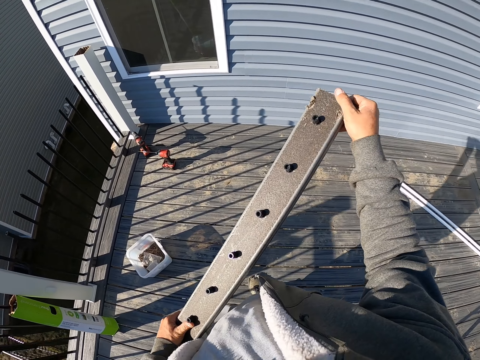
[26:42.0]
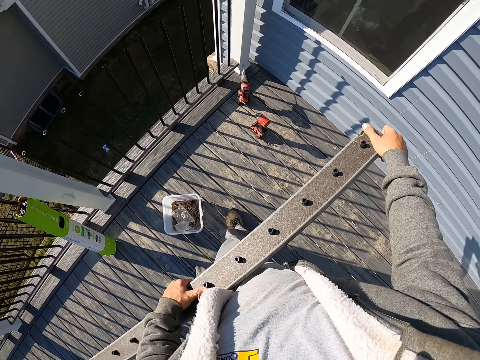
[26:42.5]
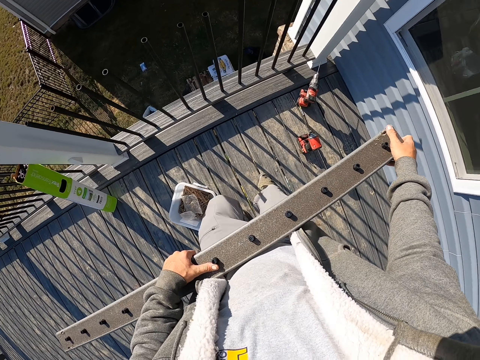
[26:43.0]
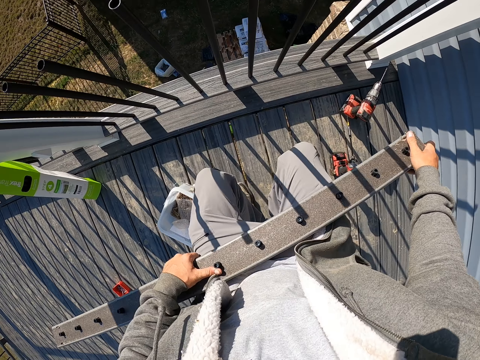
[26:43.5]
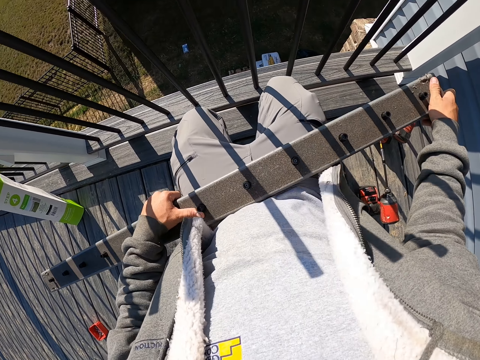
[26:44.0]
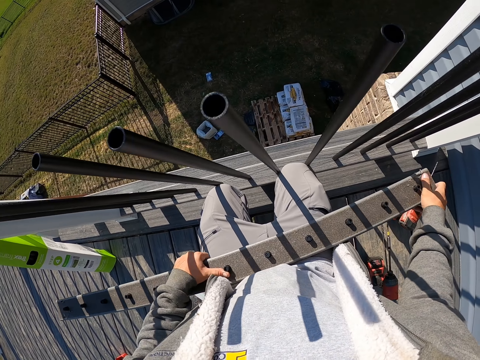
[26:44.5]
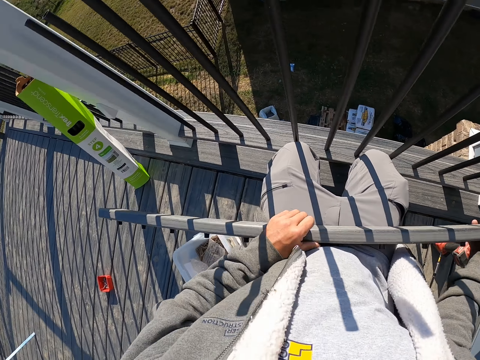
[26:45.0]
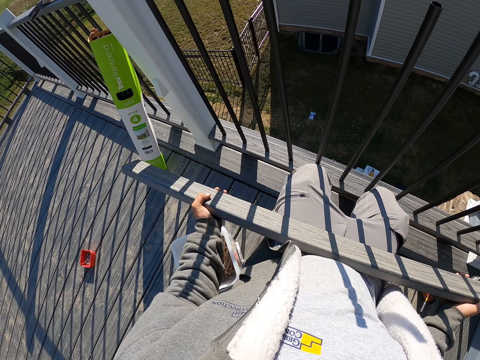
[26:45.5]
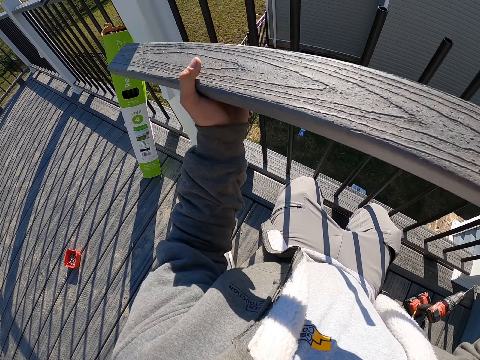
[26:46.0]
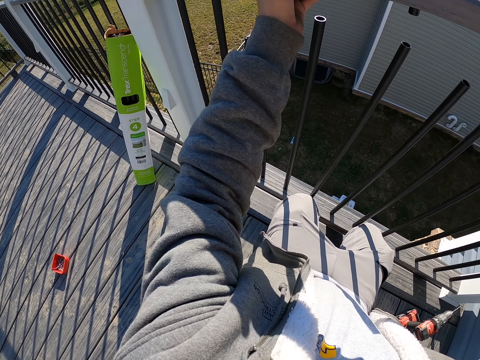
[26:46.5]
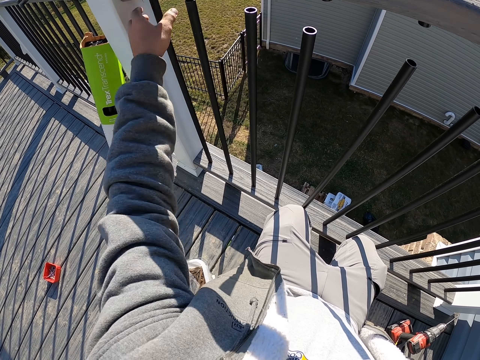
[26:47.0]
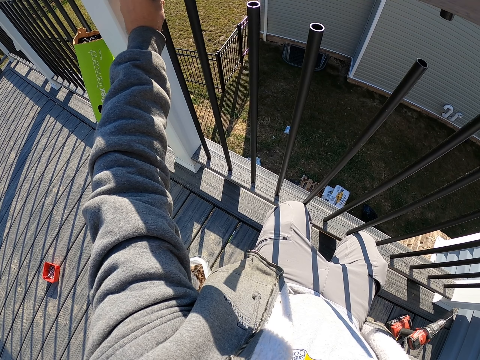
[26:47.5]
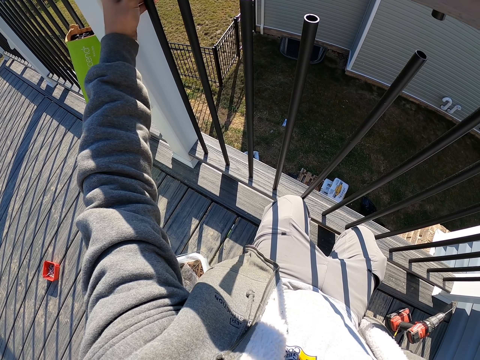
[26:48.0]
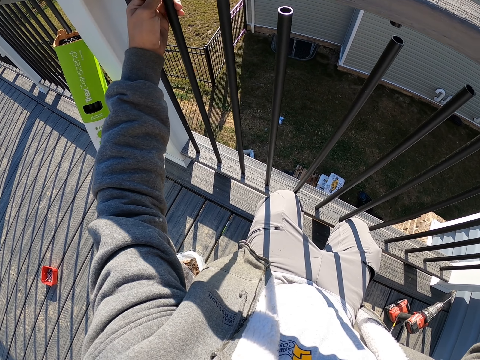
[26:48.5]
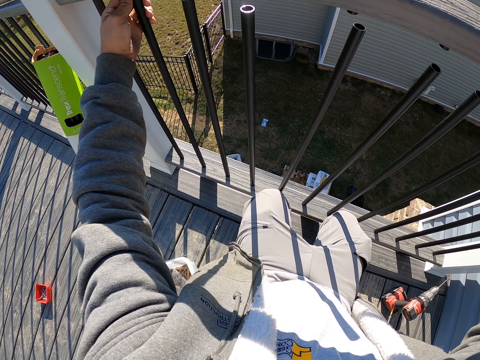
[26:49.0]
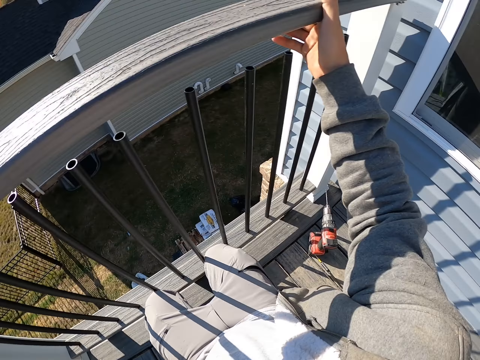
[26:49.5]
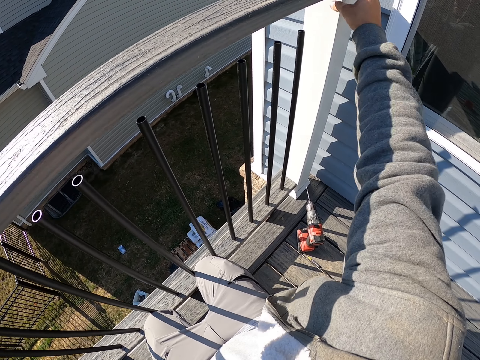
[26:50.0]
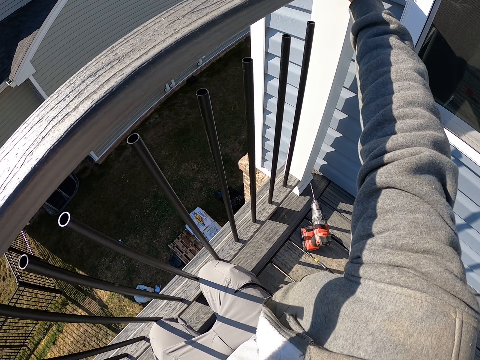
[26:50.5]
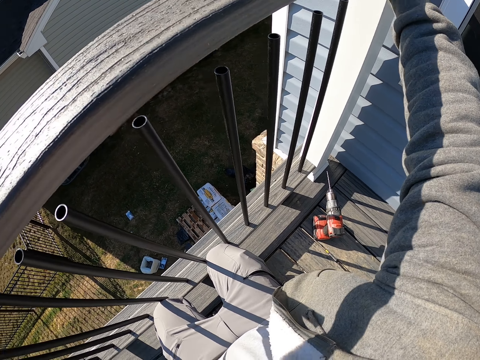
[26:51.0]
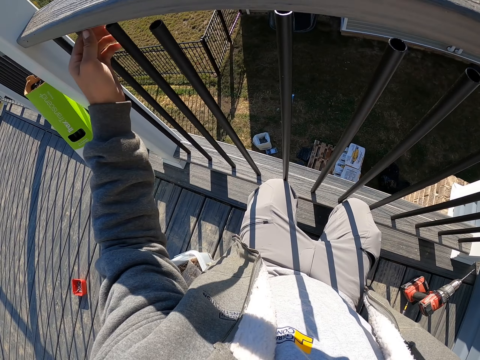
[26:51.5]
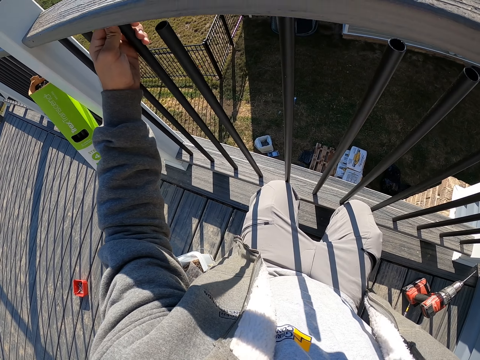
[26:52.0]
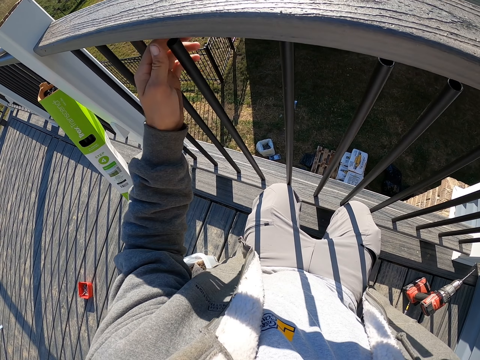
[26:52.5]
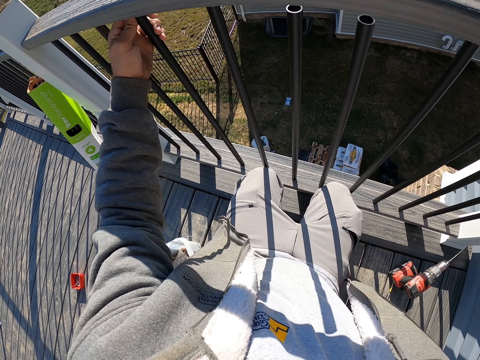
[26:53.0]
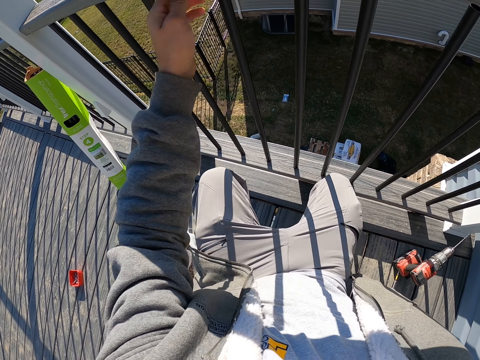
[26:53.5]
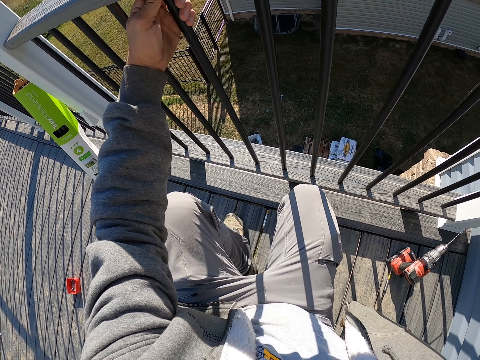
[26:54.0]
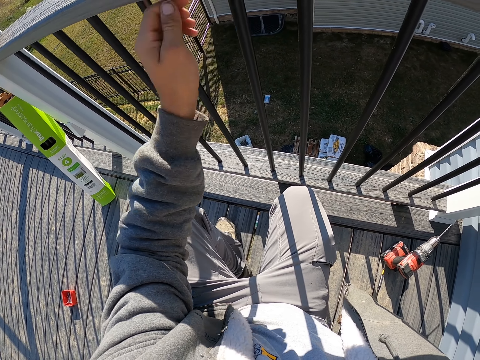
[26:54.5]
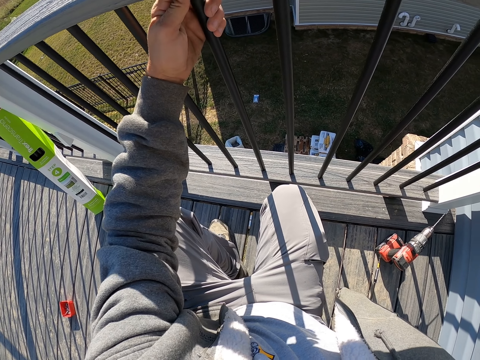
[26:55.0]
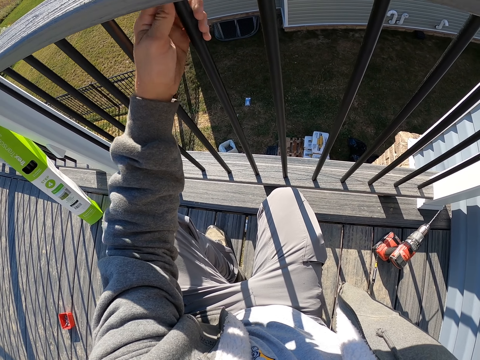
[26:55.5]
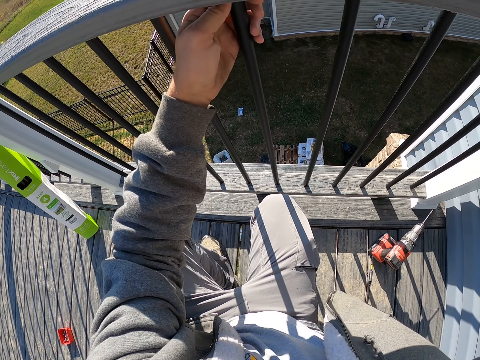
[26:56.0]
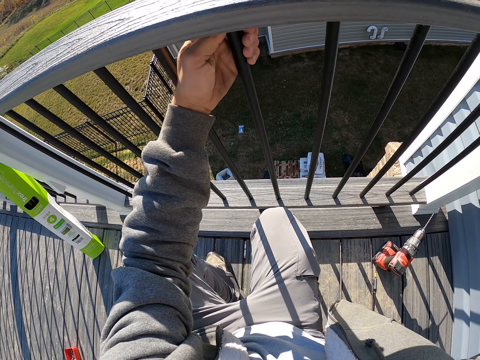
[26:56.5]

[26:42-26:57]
The camera wearer kneels on the floor. They bend down. They place the top rail on the pipes. They fix the metal bars into the holes of the wood.

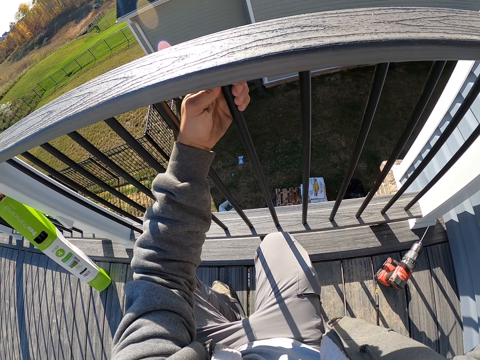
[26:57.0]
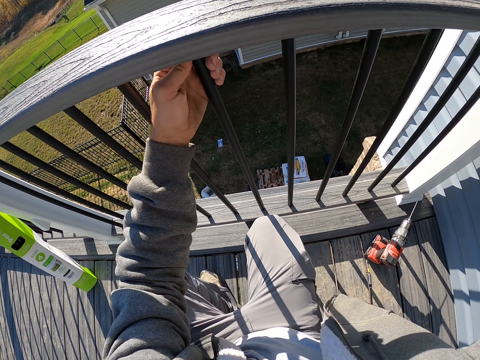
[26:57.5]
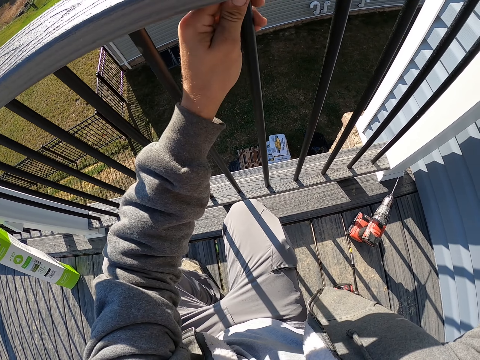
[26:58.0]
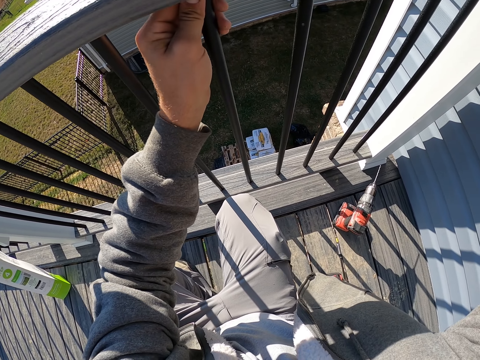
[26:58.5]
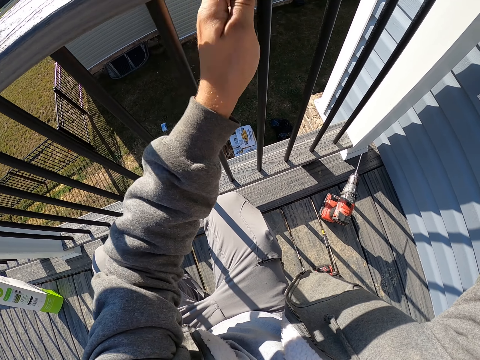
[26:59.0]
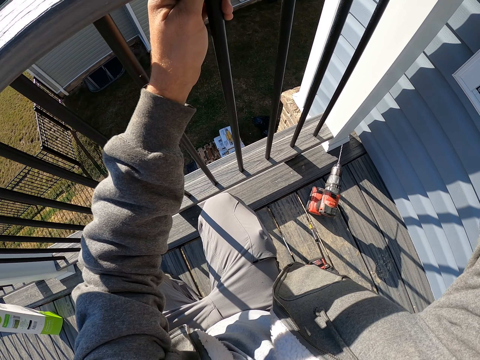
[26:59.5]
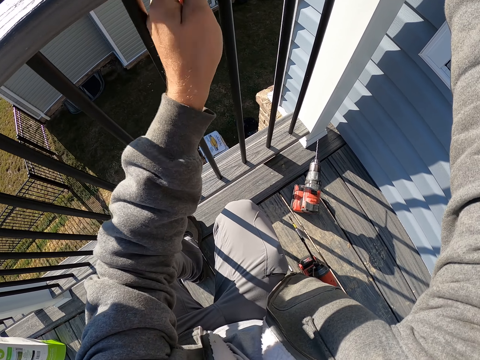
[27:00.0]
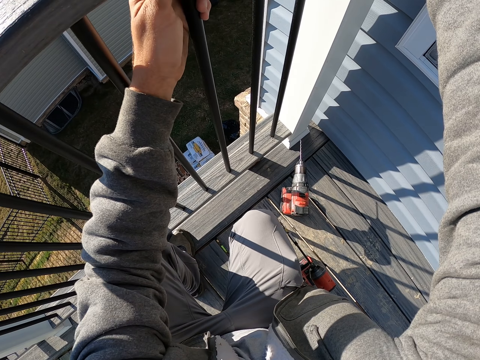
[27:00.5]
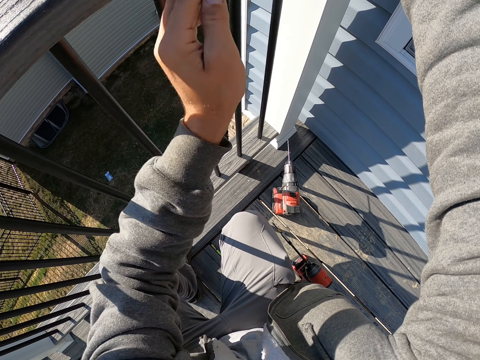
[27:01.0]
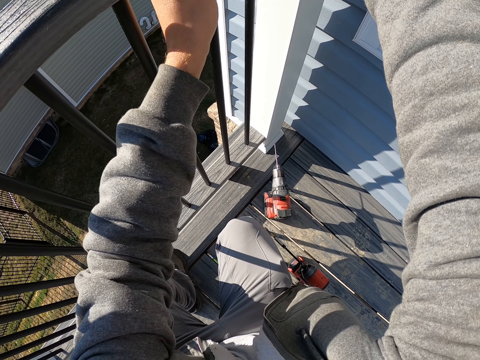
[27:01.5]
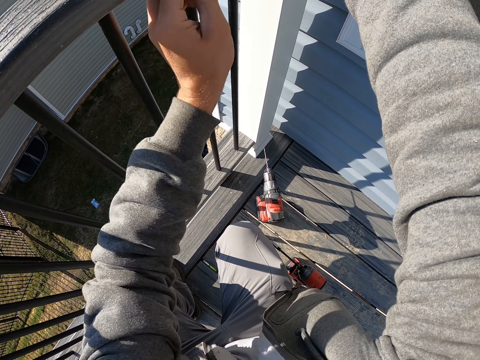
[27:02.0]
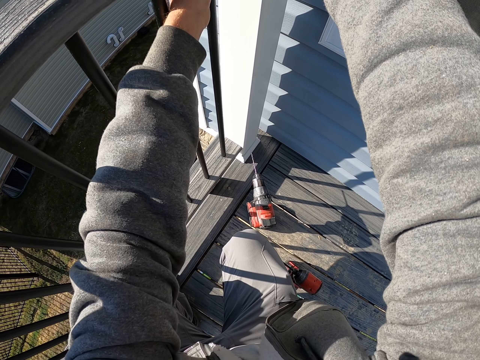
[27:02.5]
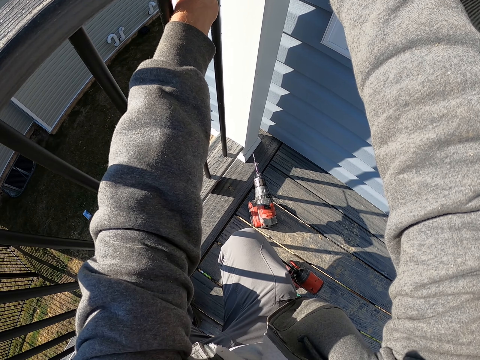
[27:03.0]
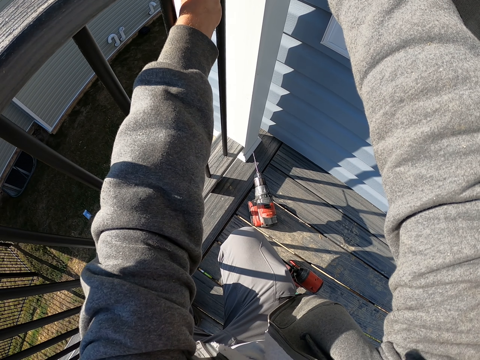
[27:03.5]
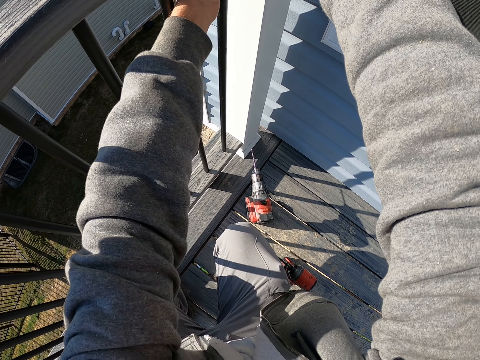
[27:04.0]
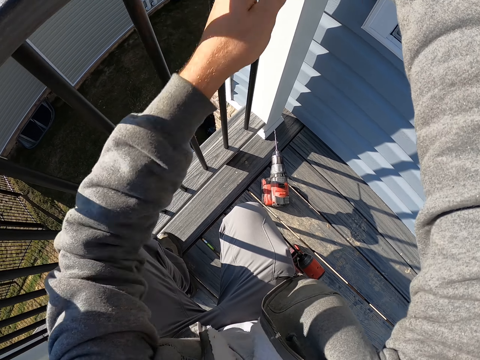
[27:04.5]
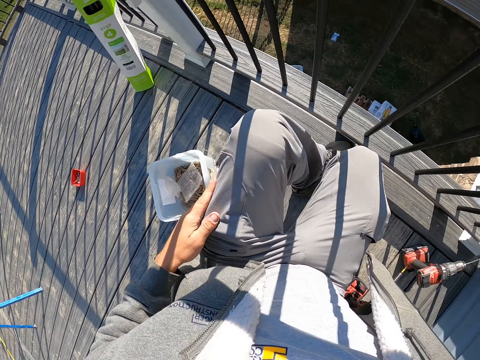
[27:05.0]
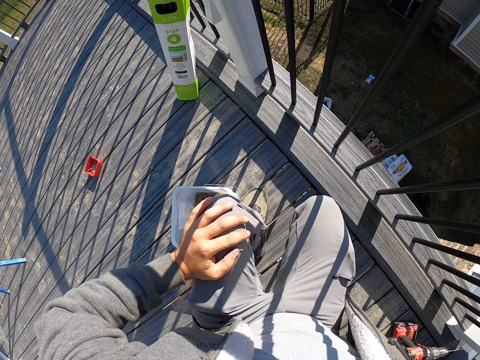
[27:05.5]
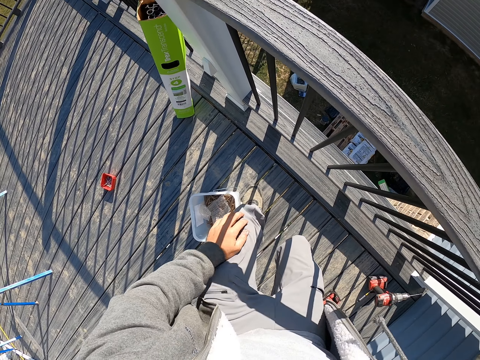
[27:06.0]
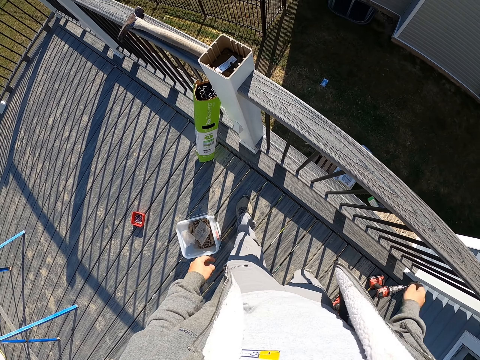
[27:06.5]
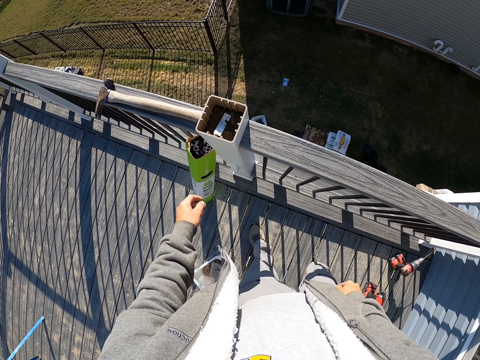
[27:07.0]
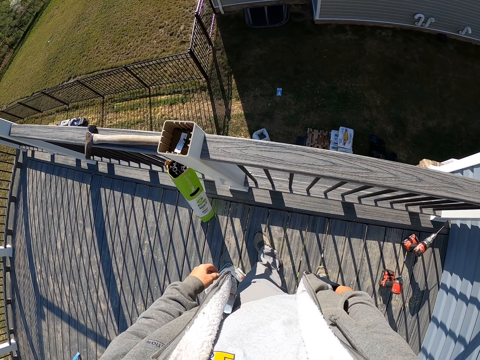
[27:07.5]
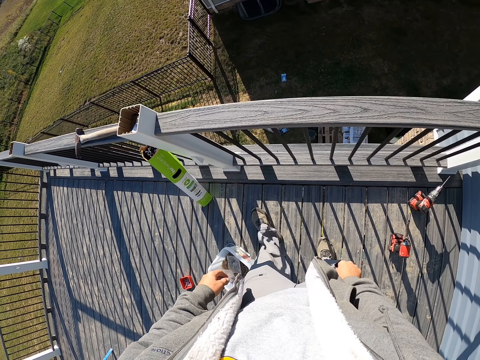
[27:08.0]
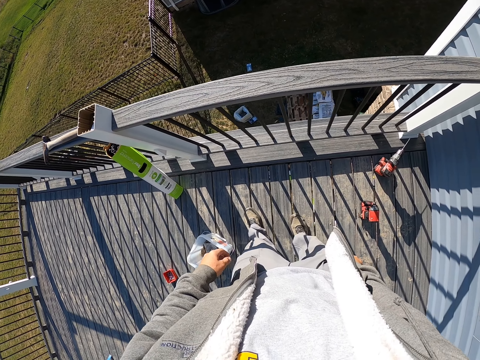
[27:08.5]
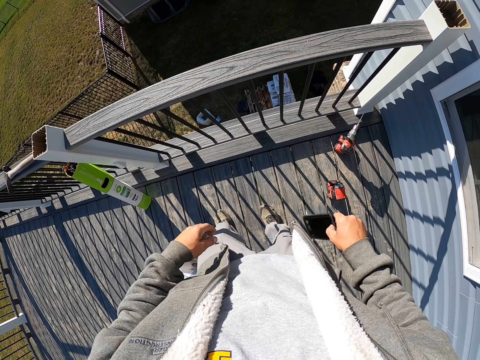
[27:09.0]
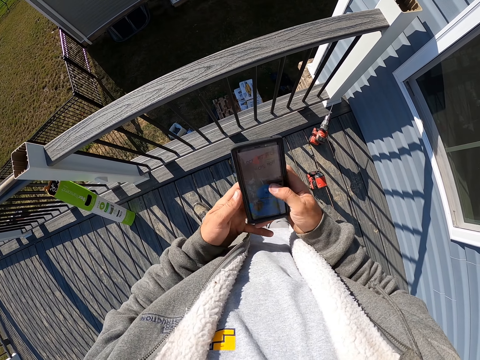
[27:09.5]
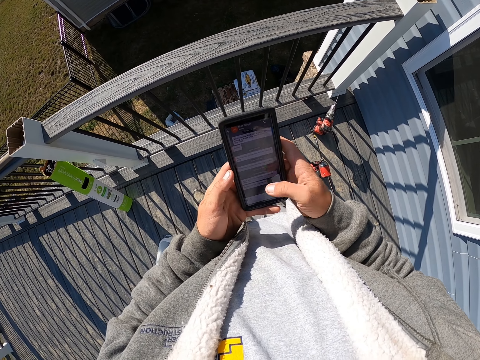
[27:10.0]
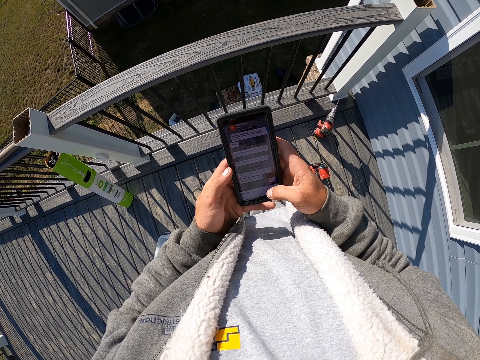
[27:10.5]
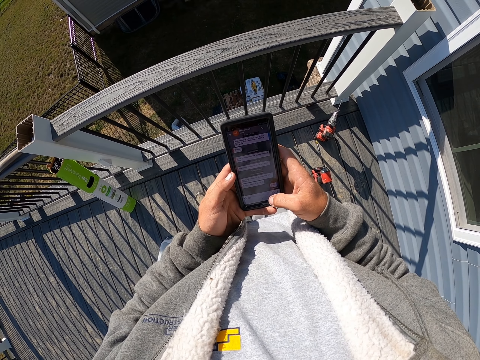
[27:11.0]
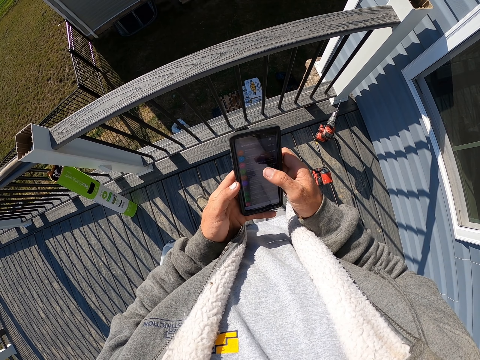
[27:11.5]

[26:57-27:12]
The camera wearer stands up. They remove the phone from the pocket. They check the phone.
